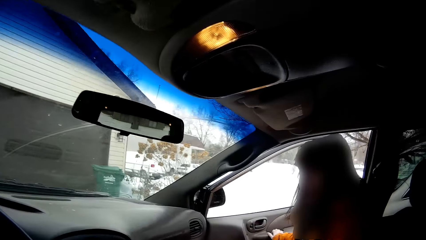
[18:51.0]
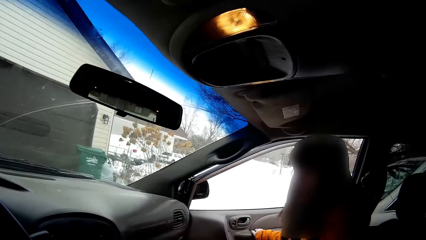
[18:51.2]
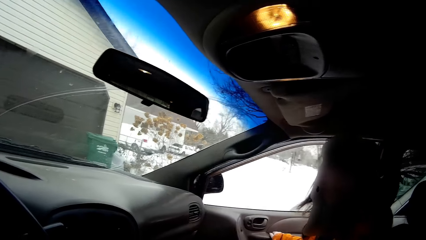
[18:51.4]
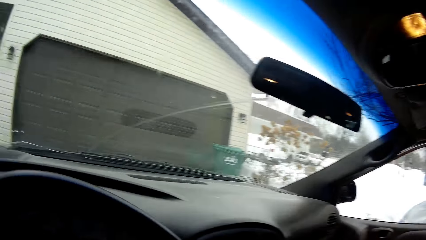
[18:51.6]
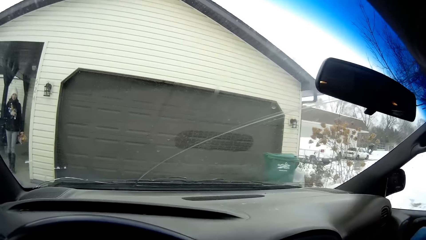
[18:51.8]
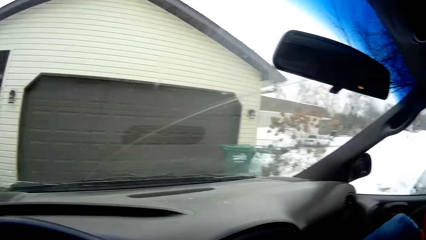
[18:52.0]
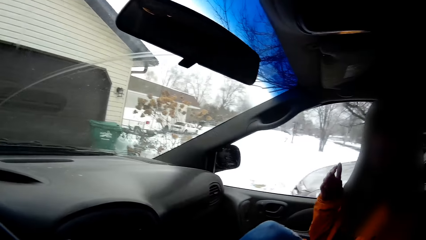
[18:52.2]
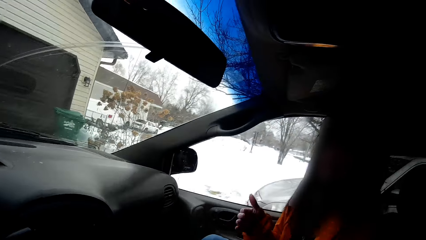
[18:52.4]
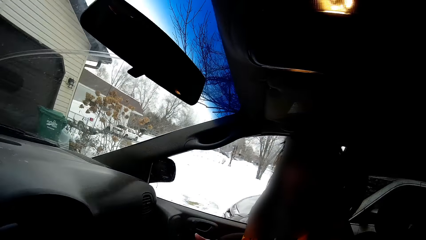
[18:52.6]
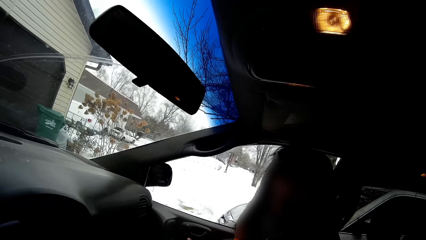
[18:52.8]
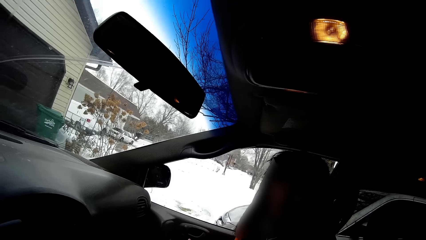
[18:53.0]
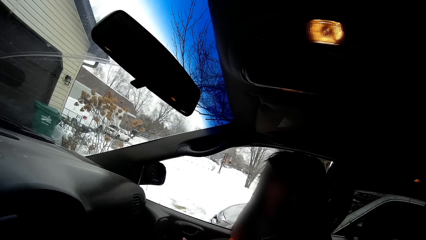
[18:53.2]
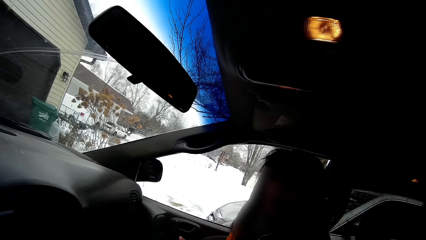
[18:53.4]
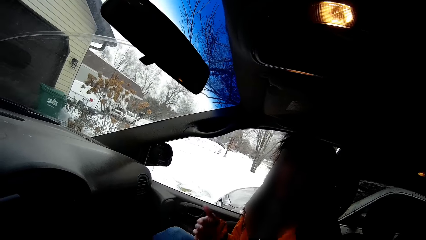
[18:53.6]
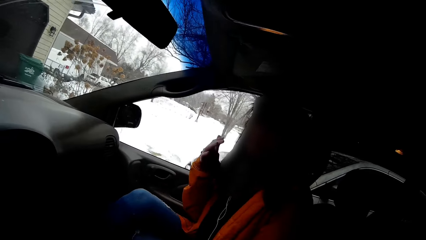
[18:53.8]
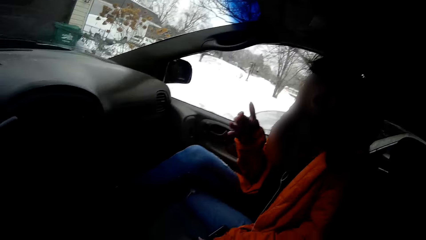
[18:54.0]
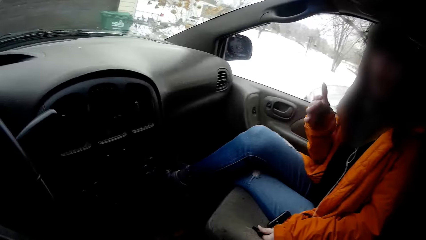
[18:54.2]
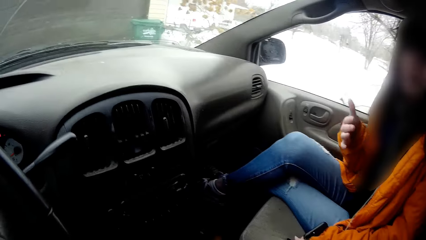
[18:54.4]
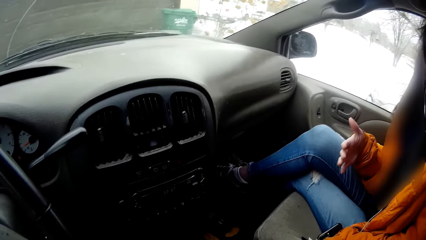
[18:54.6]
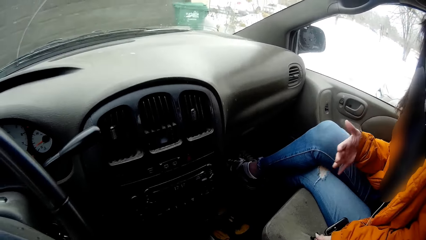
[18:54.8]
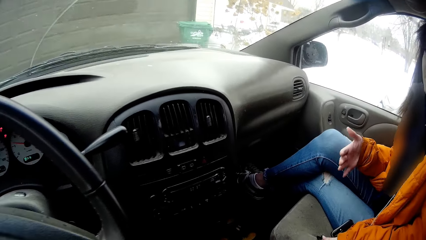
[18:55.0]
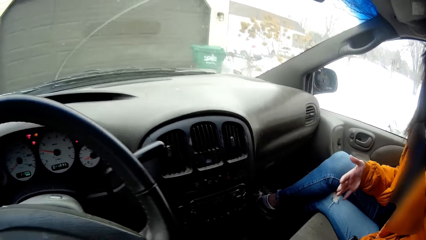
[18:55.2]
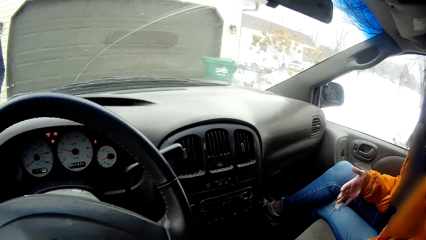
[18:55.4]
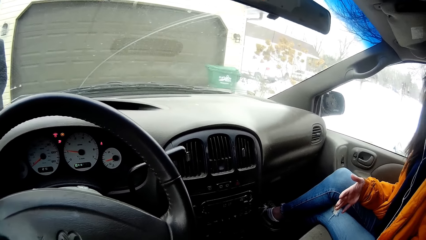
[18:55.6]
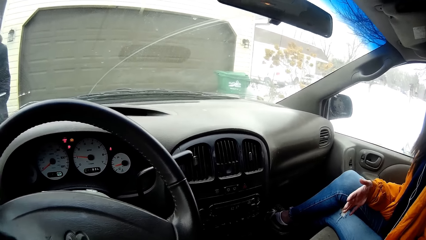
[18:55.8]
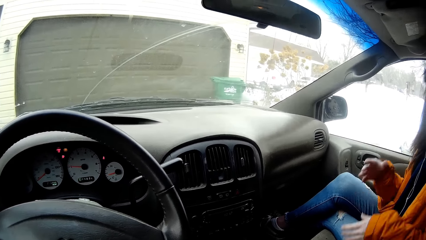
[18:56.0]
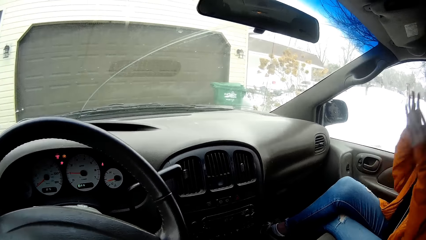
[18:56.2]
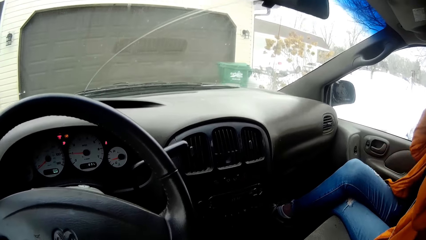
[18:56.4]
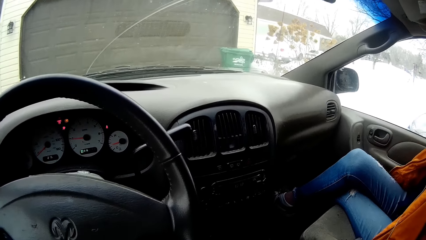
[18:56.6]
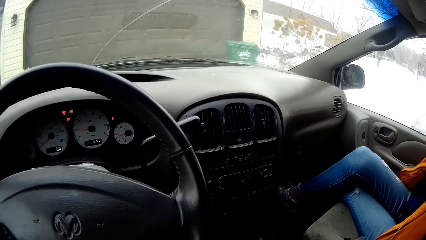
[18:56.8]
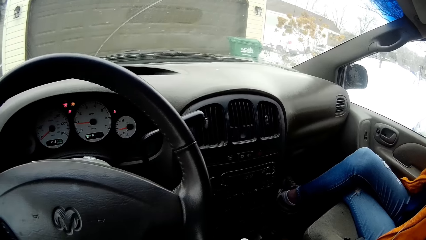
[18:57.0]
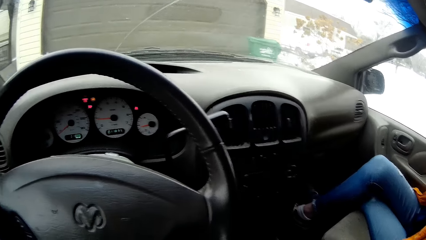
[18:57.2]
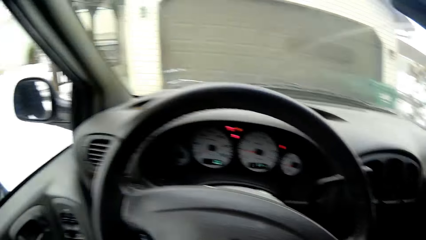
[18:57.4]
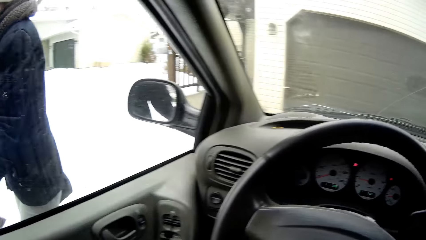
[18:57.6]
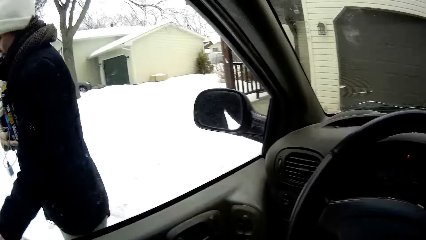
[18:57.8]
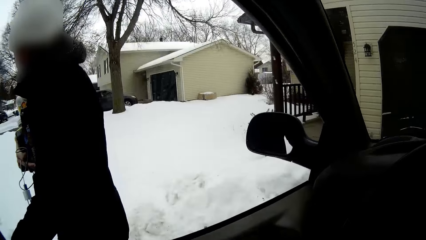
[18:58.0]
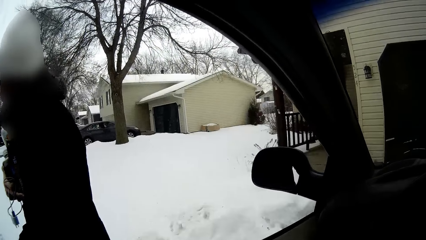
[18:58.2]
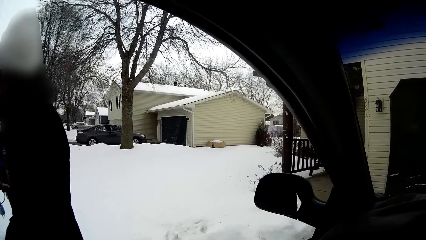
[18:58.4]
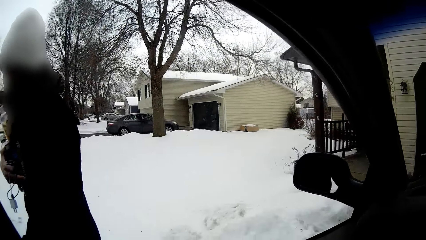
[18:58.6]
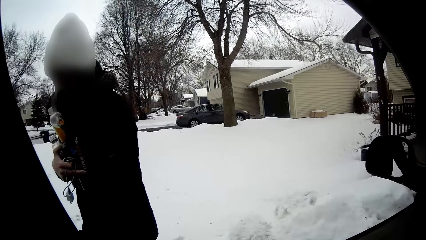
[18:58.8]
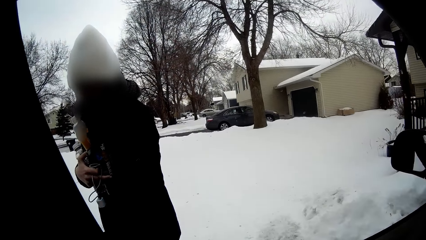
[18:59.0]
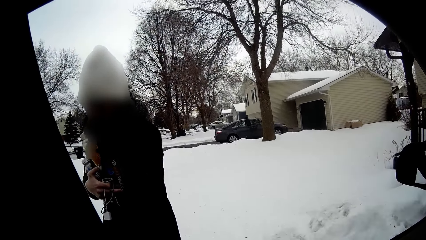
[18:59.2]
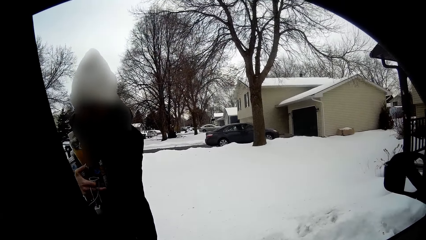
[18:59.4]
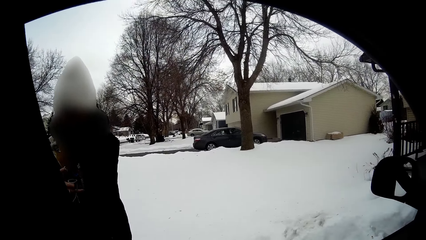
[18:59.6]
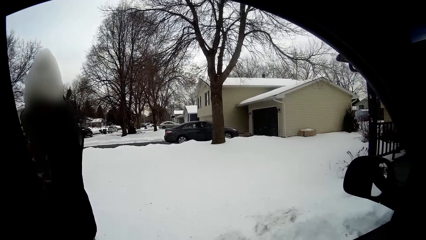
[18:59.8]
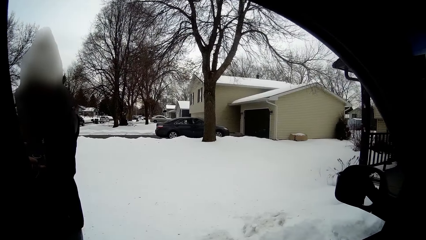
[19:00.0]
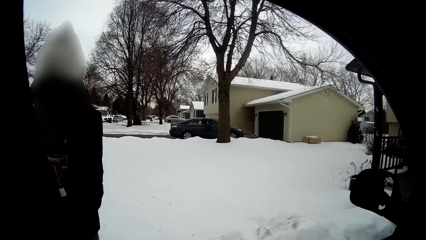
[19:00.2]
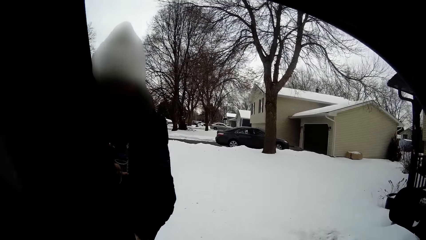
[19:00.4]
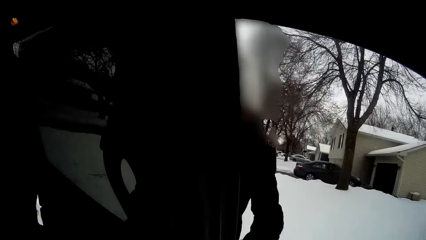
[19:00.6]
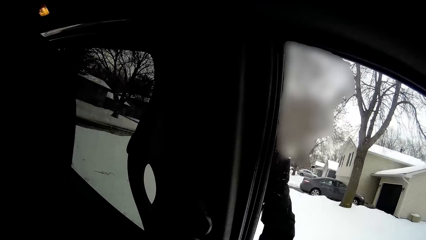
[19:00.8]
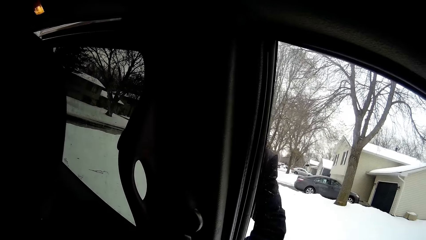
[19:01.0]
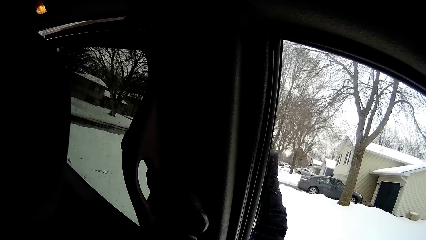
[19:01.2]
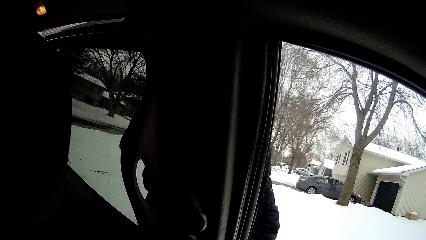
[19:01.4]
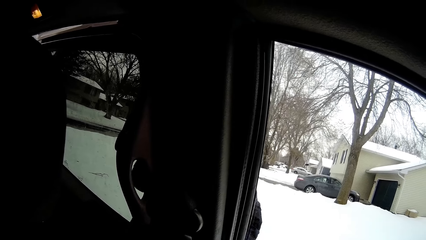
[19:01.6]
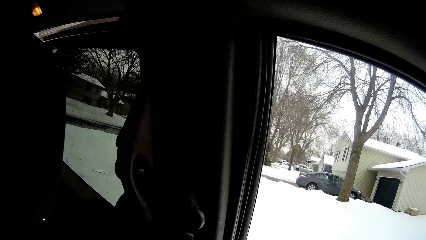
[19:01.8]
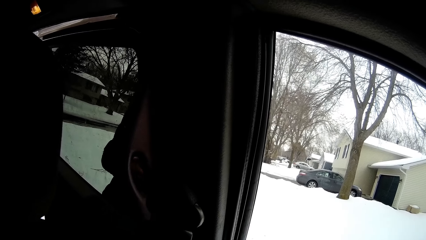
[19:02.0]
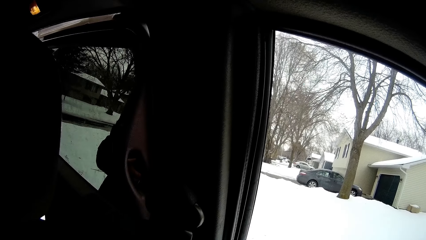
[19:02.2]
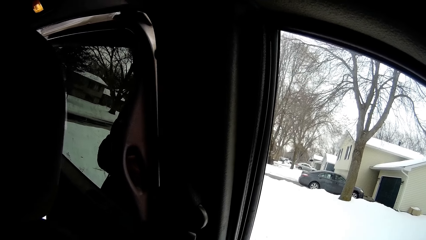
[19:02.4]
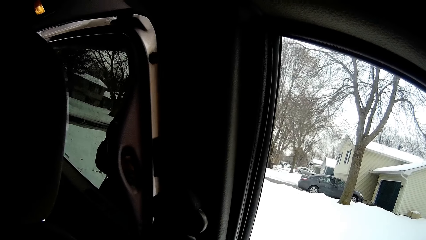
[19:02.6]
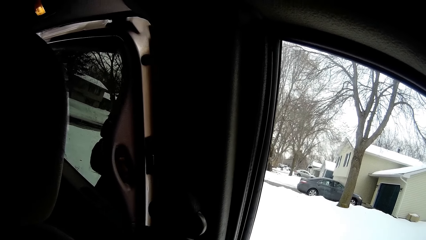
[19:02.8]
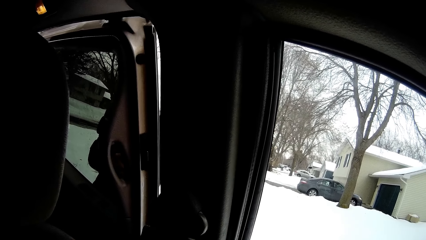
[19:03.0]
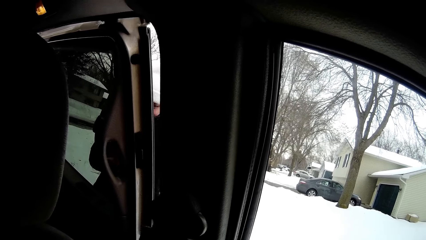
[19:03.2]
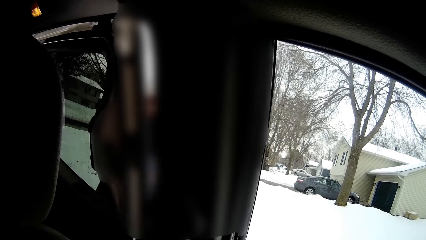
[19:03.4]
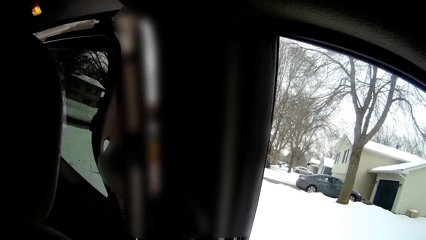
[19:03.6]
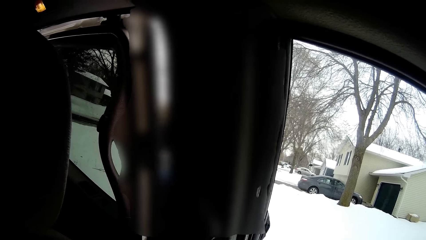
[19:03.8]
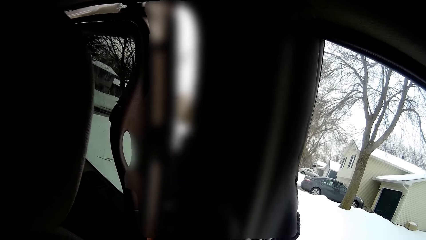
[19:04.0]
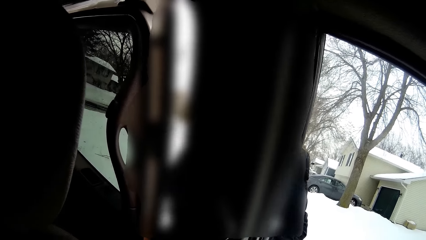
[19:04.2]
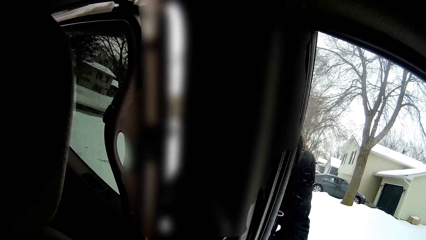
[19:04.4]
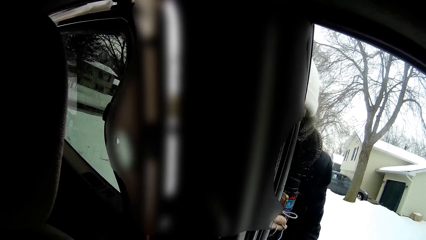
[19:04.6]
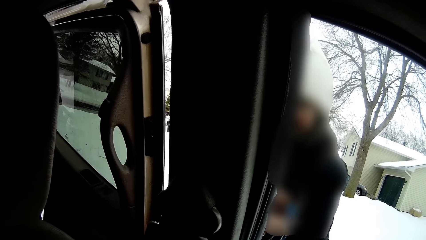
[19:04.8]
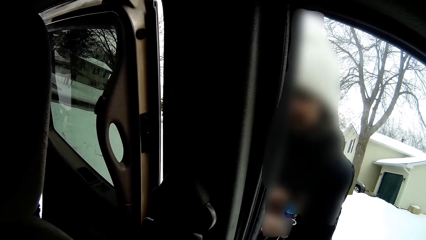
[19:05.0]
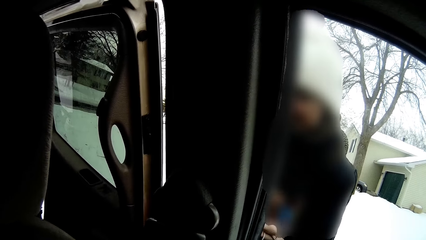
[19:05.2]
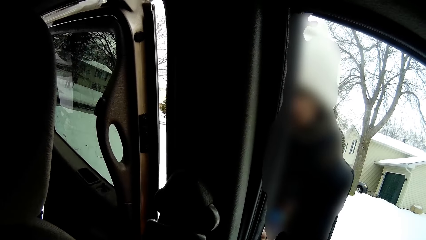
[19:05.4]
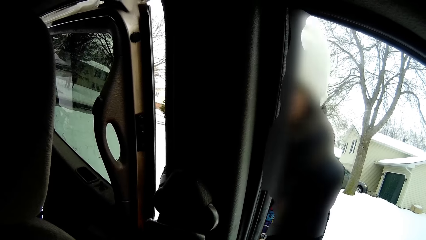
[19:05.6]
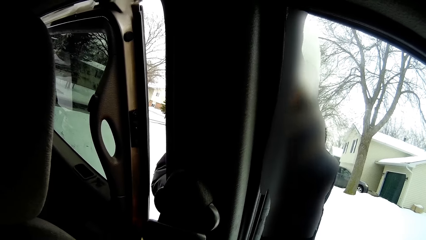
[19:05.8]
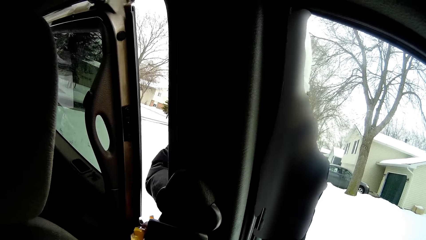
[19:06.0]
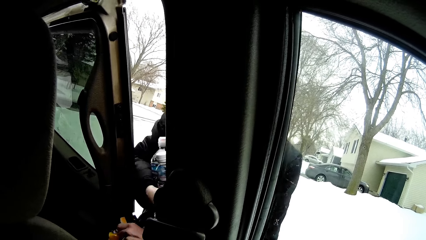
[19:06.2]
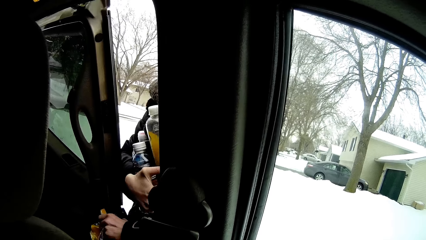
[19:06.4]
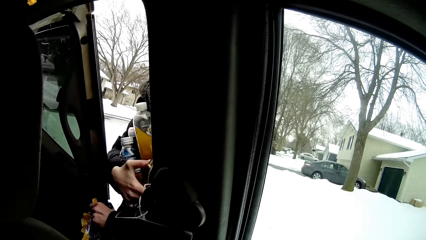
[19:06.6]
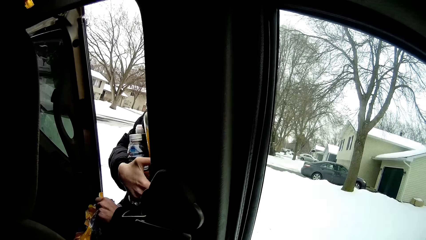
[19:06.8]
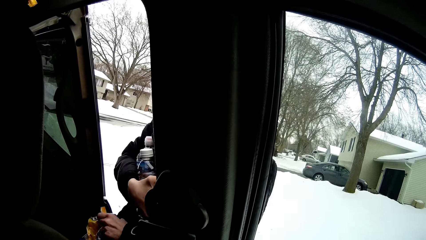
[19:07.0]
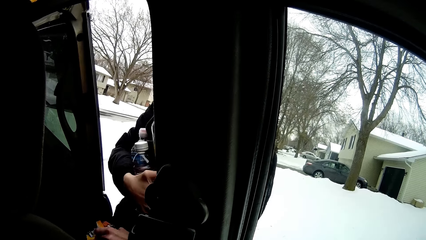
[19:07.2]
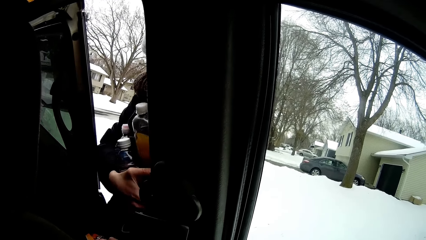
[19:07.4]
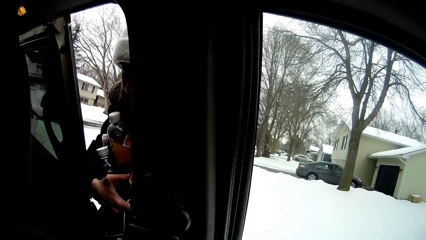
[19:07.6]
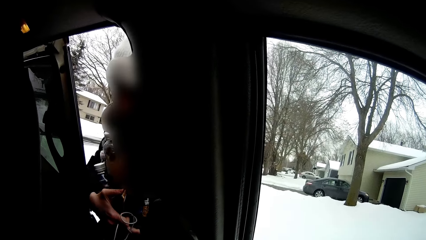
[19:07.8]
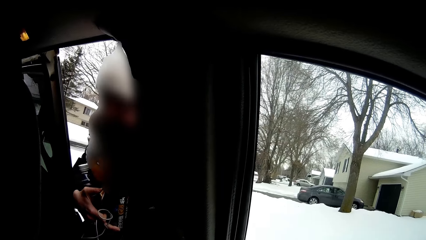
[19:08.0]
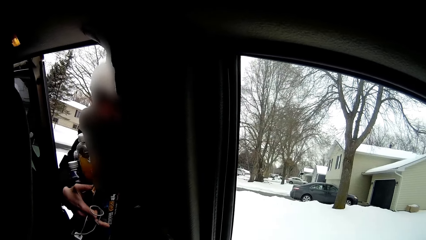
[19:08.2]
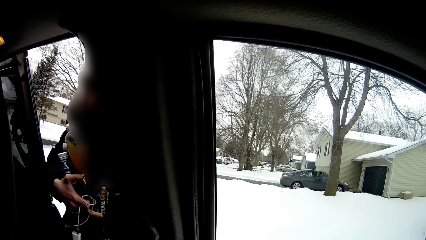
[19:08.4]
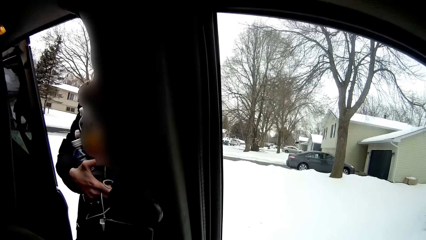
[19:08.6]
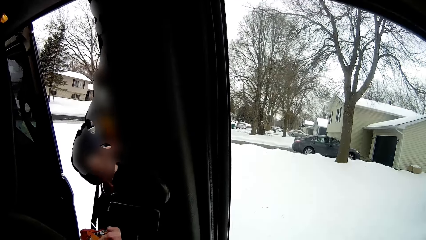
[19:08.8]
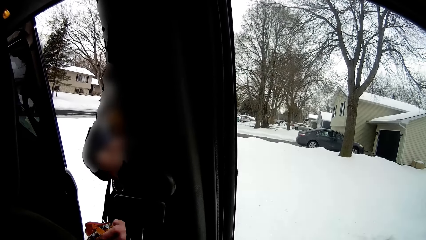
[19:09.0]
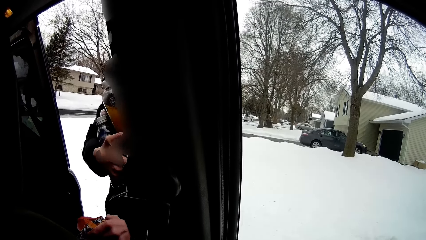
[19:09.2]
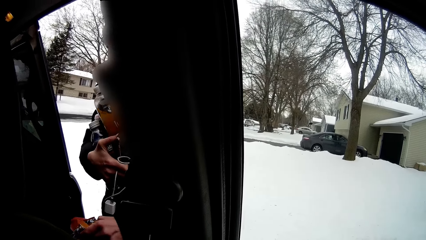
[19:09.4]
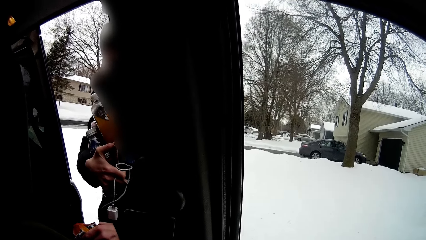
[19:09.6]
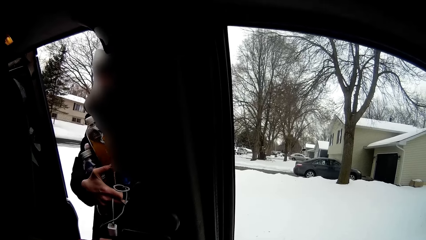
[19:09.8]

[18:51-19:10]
The girl closes the front passenger door of the minivan with her right hand and makes hand gestures at the camera wearer. A woman moves. The woman opens the back passenger door of the minivan with her left hand. The woman enters the car.
